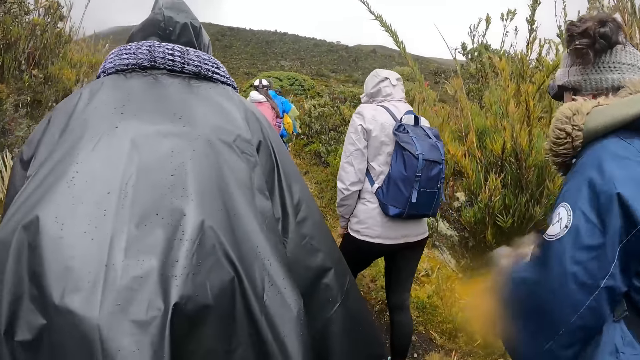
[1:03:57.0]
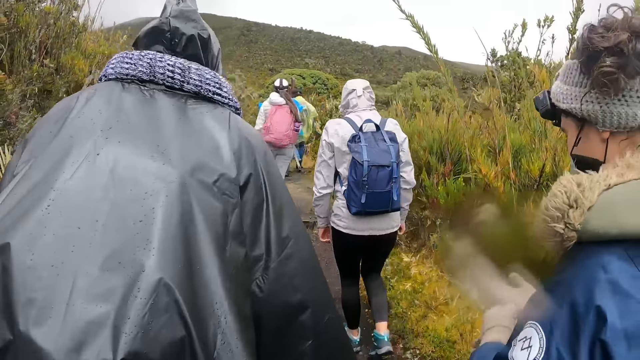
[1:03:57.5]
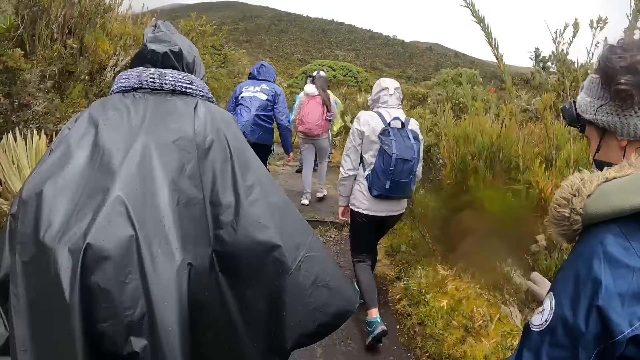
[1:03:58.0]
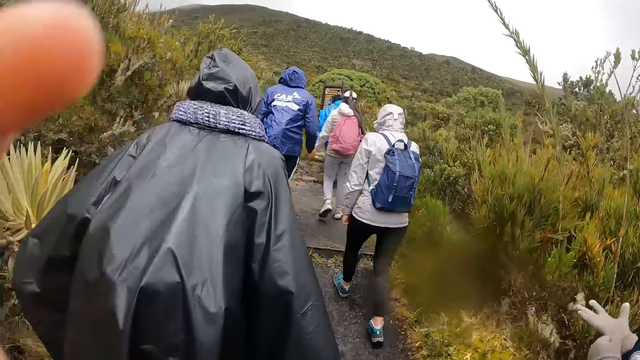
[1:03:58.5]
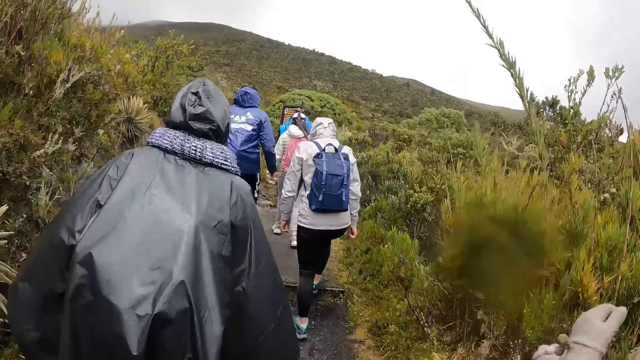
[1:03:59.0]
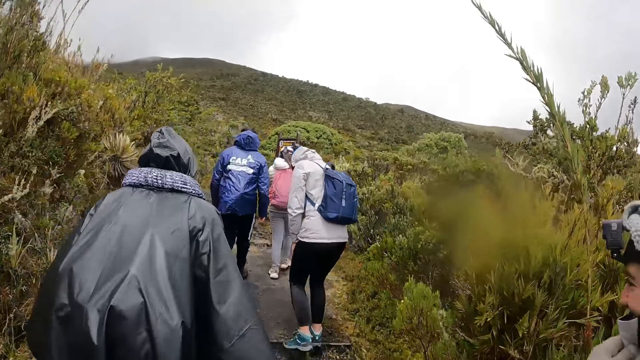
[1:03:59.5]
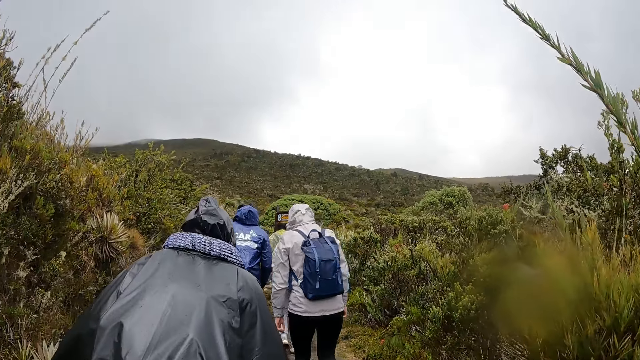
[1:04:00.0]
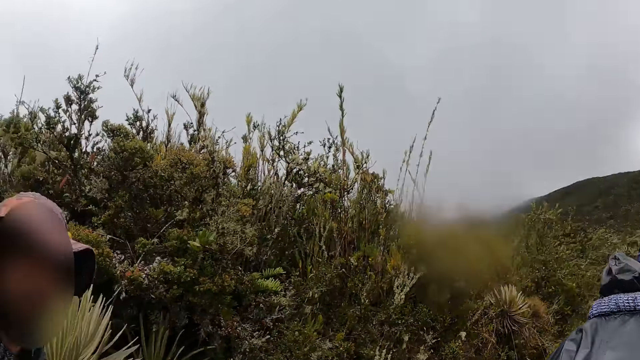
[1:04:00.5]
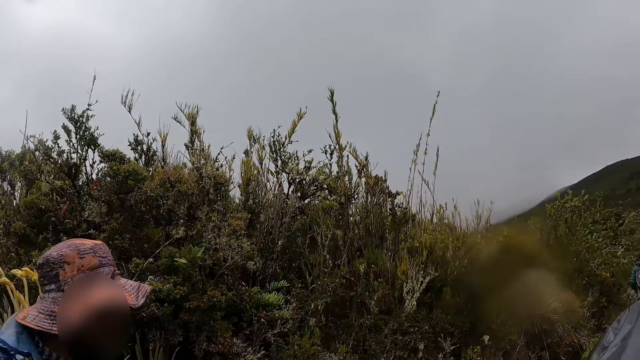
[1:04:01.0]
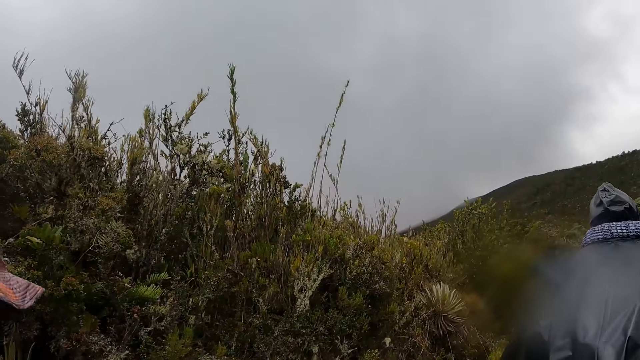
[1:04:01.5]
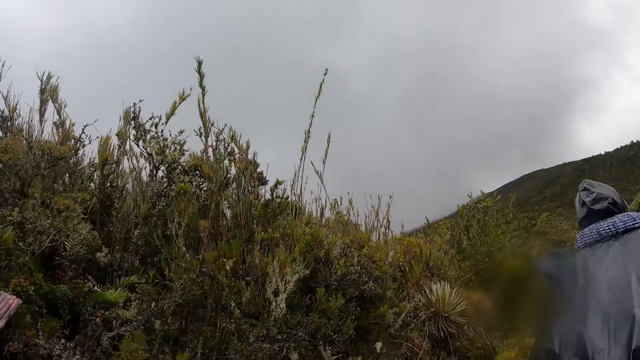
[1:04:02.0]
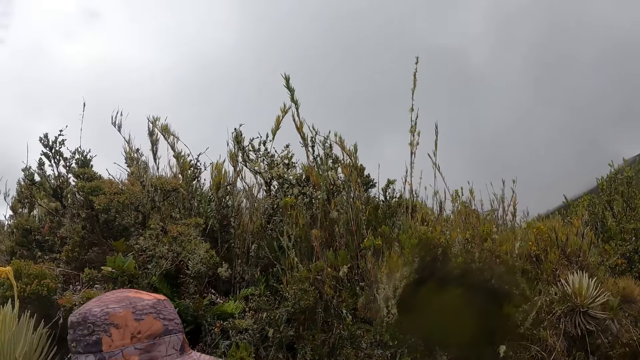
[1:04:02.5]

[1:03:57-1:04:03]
The camera wearer walks.

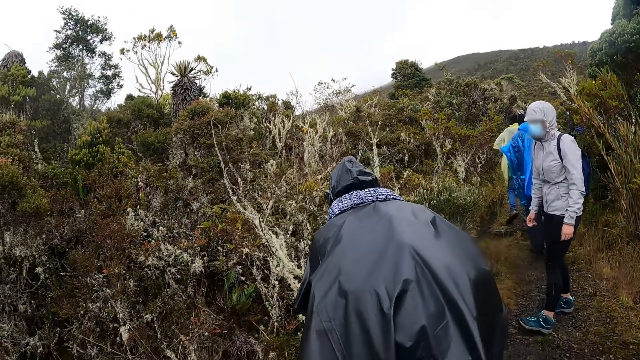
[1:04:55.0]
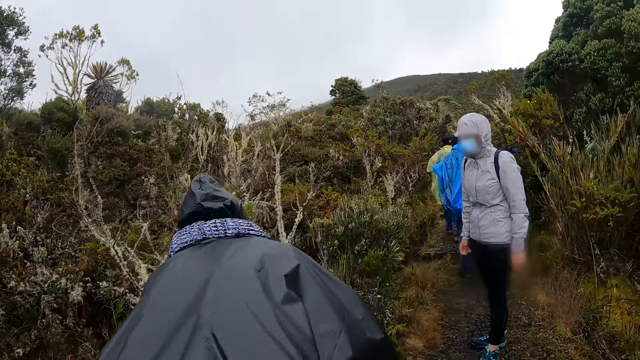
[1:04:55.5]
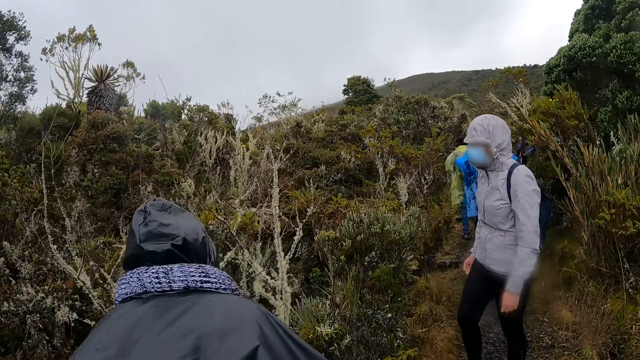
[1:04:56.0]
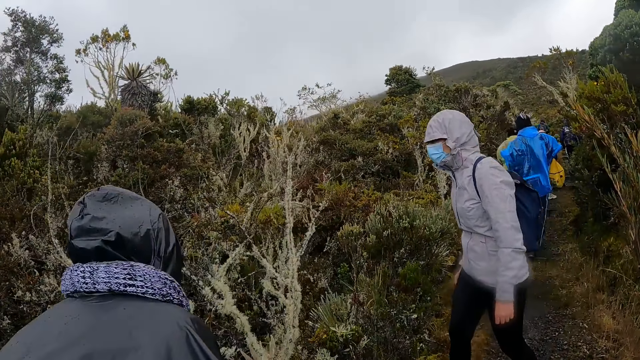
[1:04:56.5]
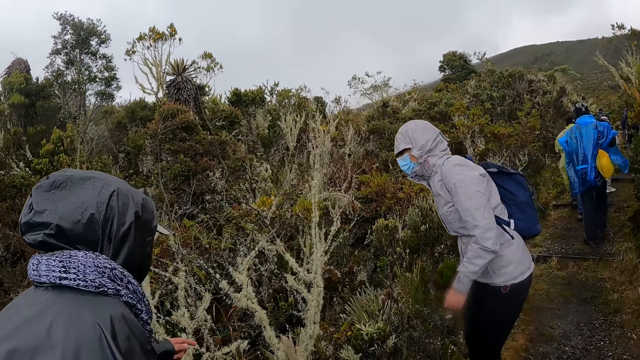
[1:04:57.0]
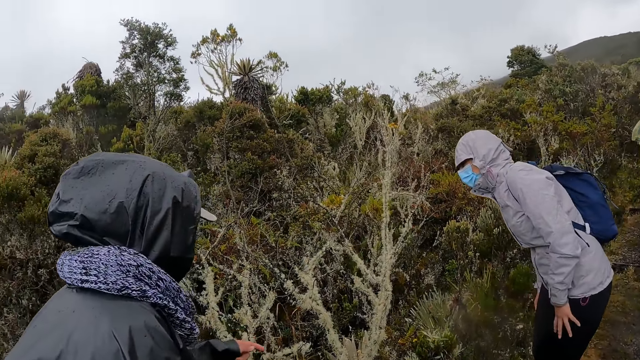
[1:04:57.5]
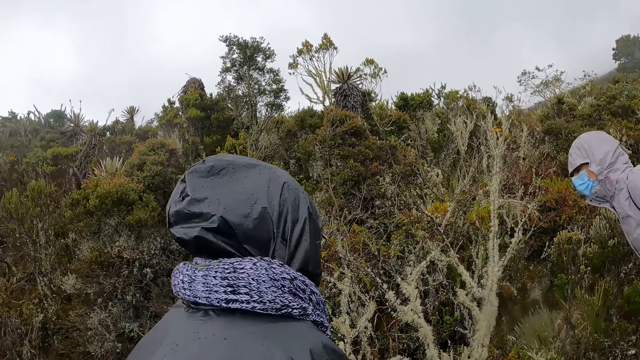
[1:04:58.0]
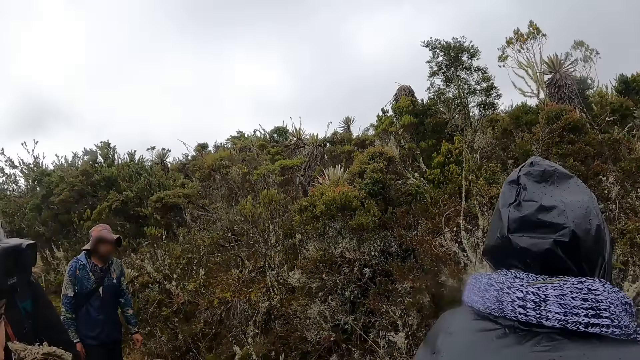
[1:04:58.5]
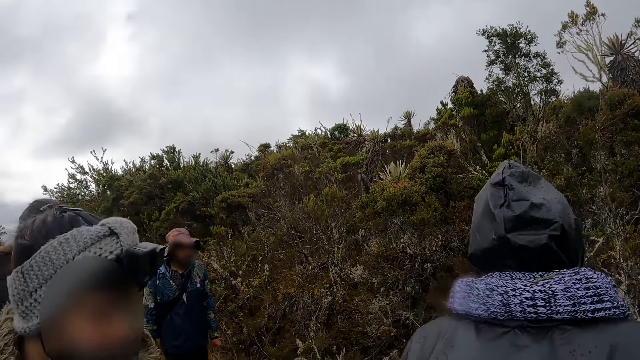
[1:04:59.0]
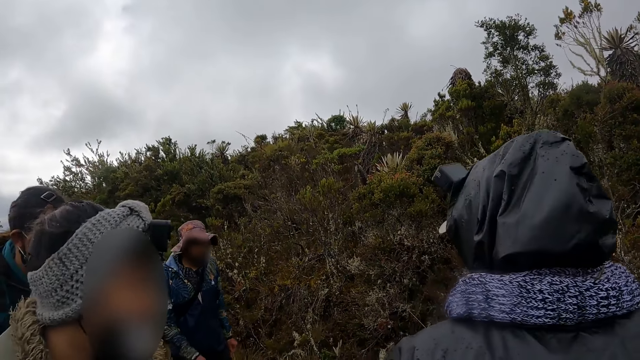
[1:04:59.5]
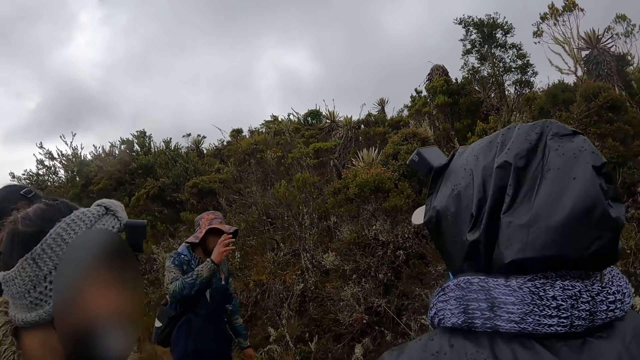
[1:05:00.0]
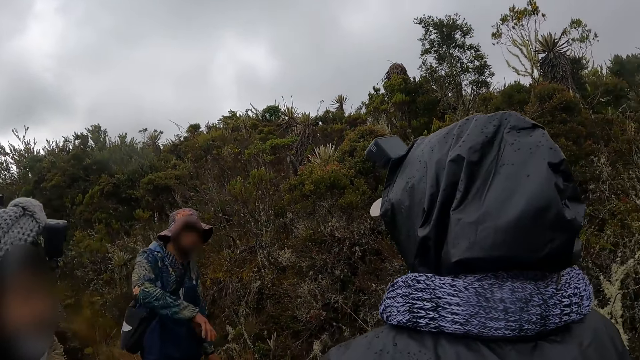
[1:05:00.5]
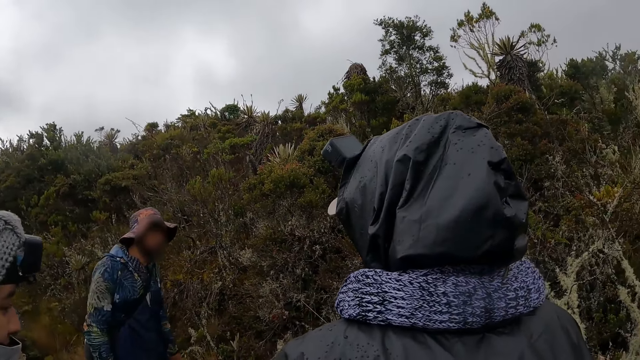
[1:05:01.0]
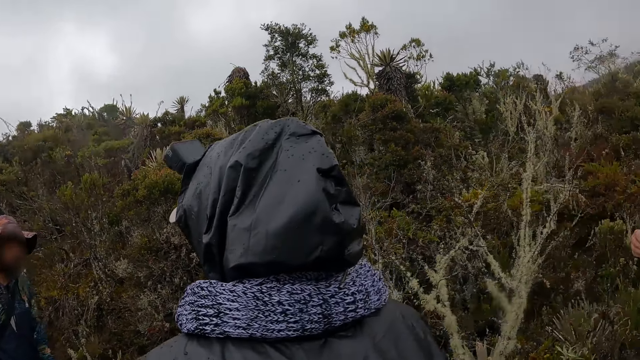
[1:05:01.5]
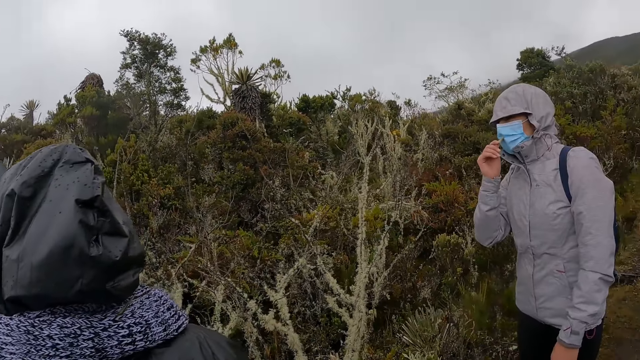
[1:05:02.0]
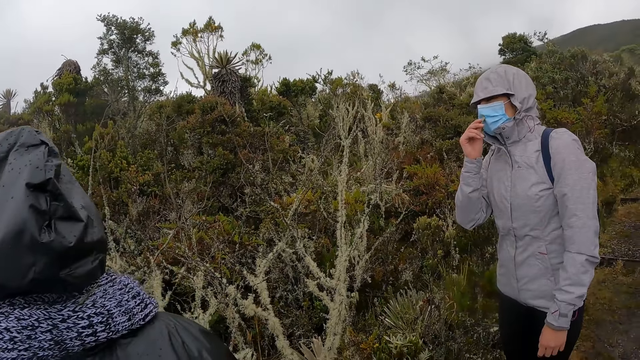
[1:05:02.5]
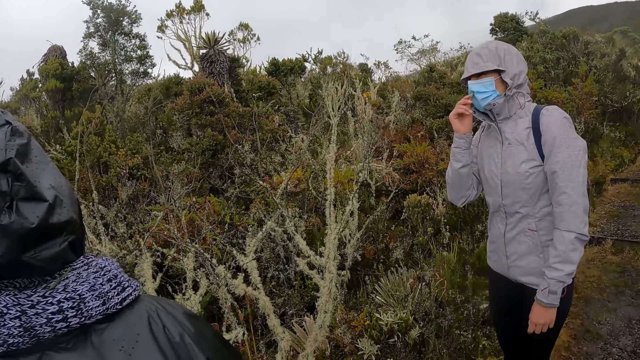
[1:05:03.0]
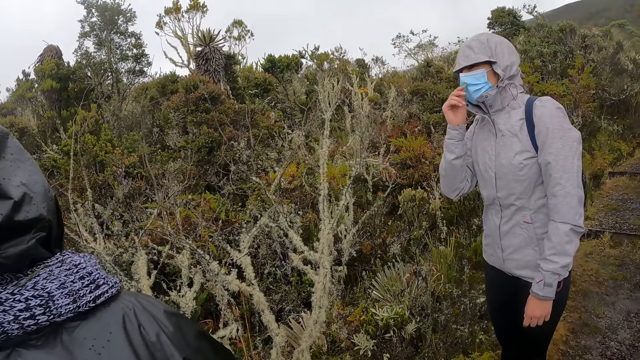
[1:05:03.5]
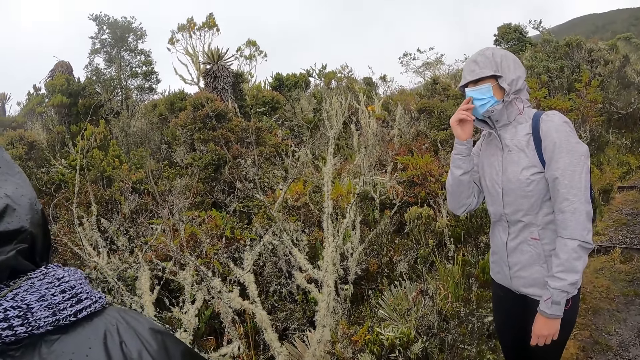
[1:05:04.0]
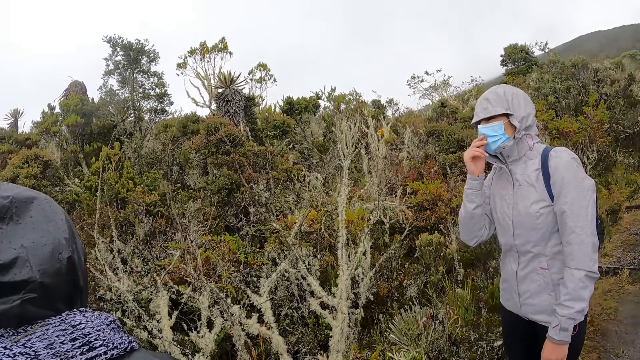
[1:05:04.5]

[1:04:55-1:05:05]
A man points at a plant on the ground with his left hand. The camera wearer looks around. Another man interacts with the camera wearer and the group of people.

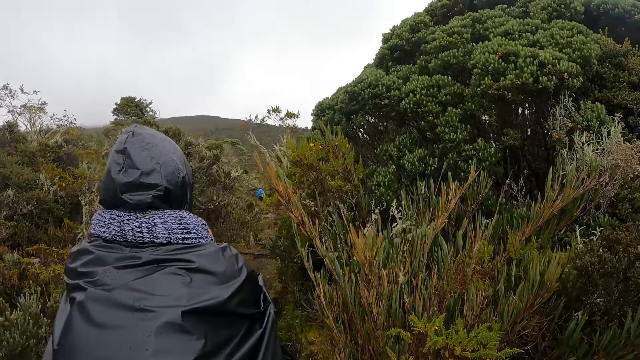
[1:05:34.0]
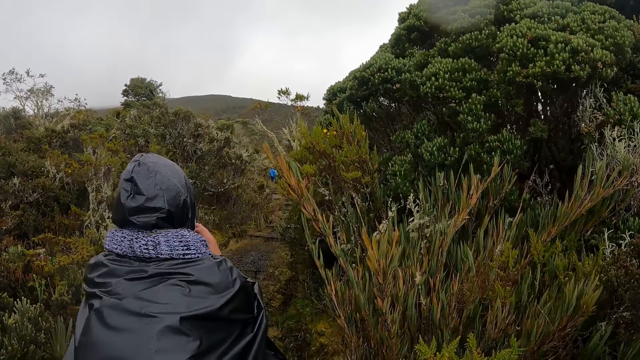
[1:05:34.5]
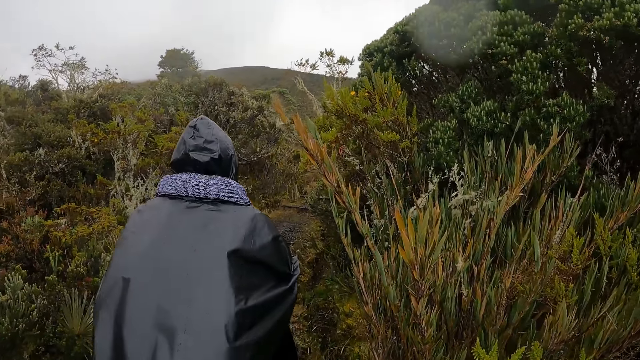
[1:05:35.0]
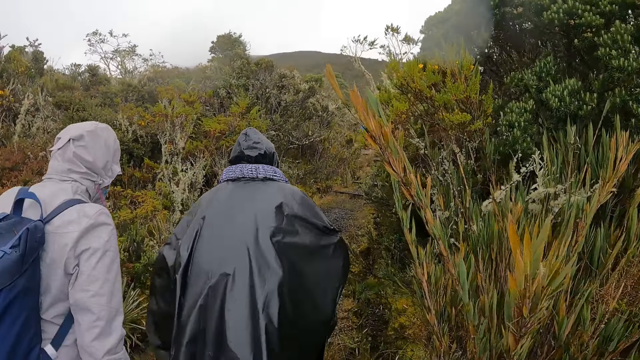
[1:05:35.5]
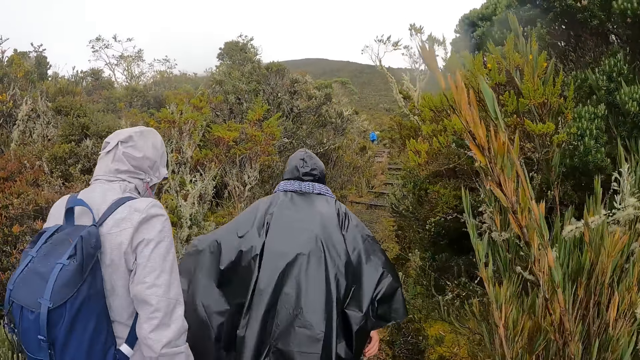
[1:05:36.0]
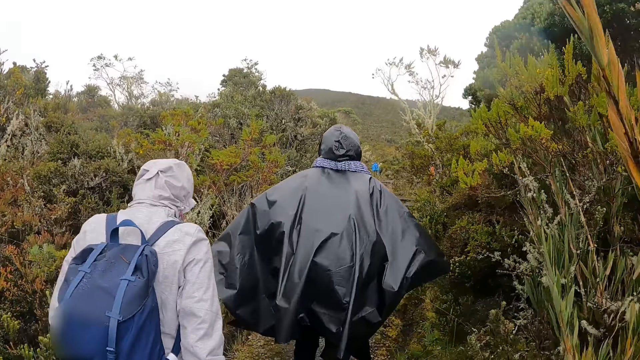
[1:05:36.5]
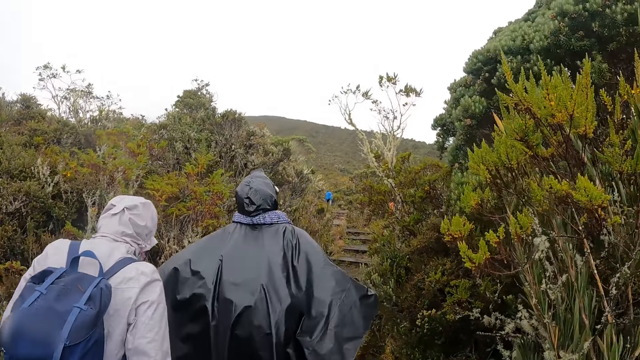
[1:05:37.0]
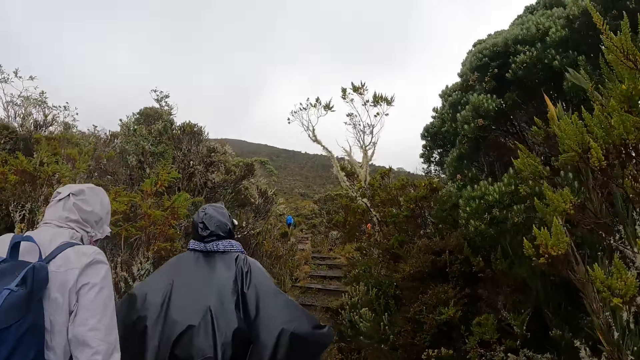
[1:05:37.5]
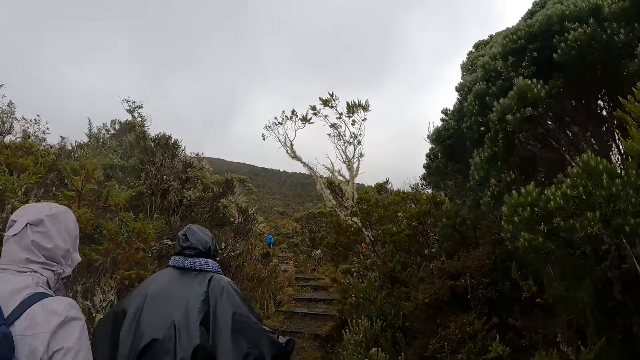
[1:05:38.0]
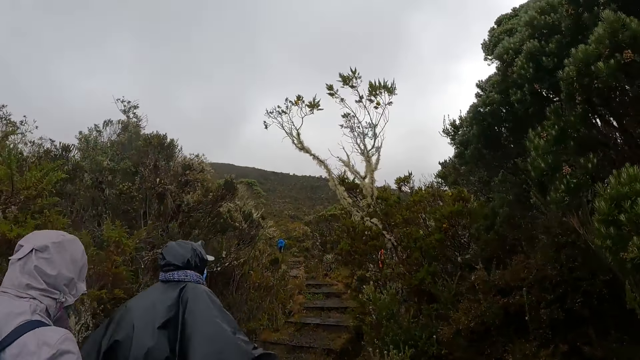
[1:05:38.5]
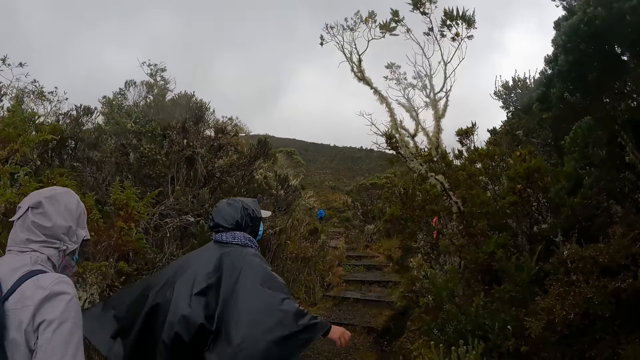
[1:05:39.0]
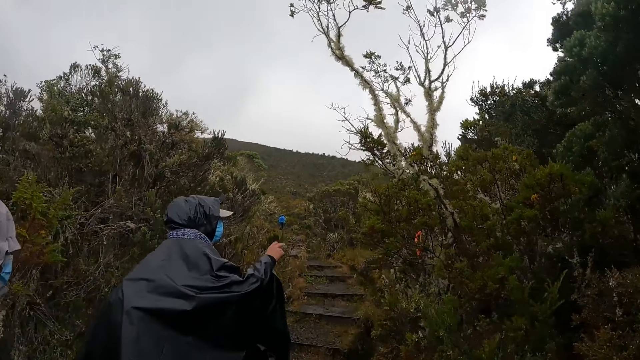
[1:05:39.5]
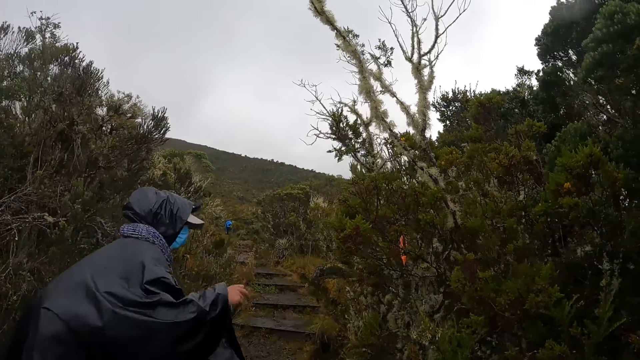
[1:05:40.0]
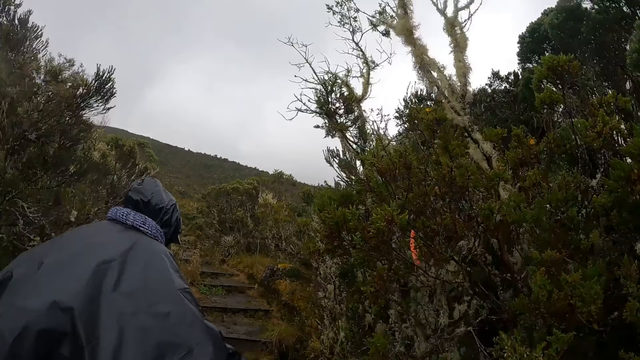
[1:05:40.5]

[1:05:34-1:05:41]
The camera wearer walks.
